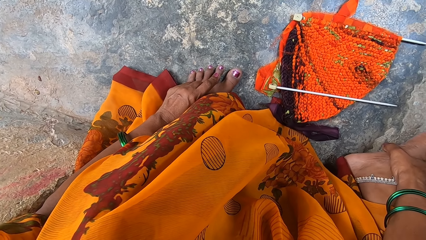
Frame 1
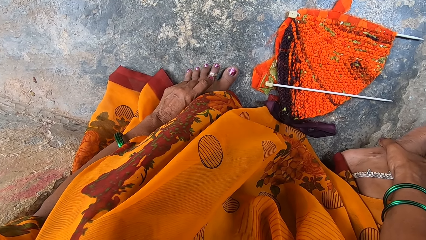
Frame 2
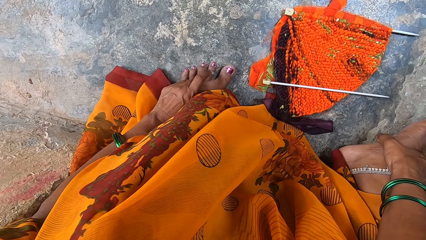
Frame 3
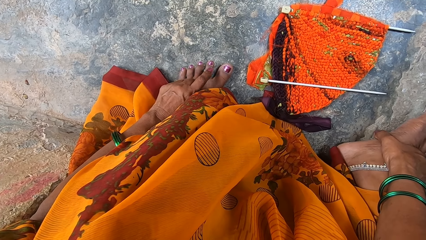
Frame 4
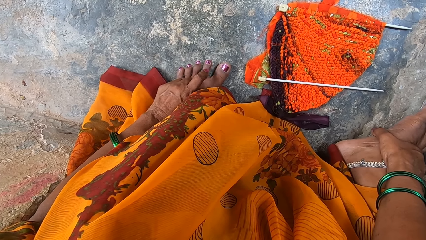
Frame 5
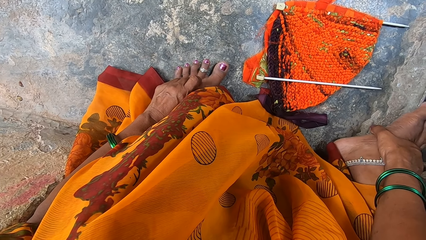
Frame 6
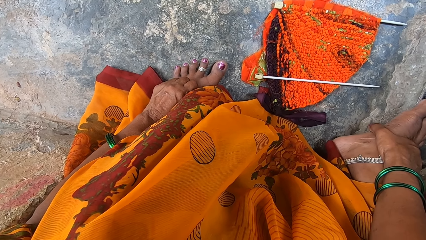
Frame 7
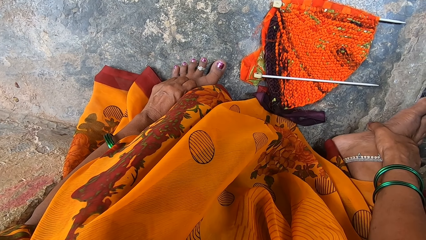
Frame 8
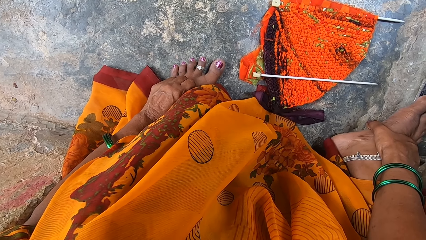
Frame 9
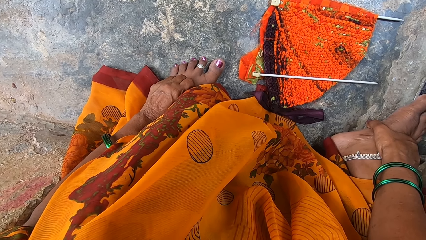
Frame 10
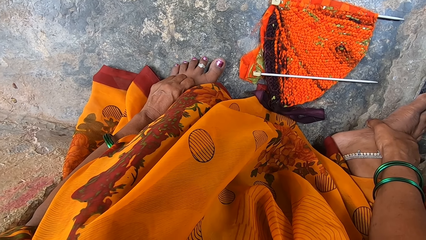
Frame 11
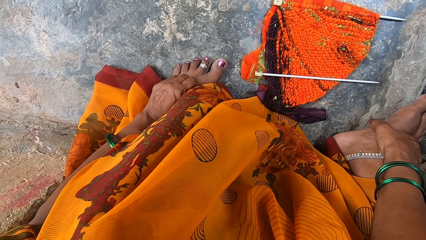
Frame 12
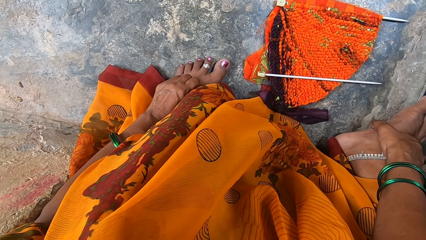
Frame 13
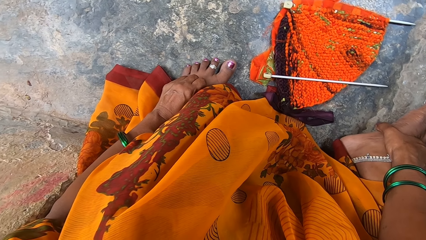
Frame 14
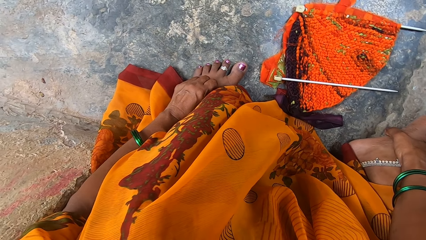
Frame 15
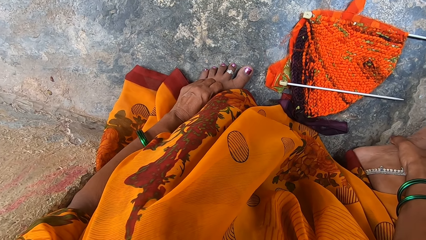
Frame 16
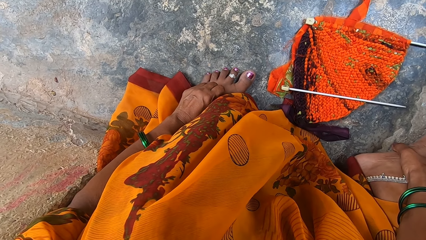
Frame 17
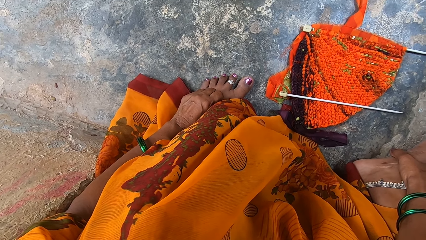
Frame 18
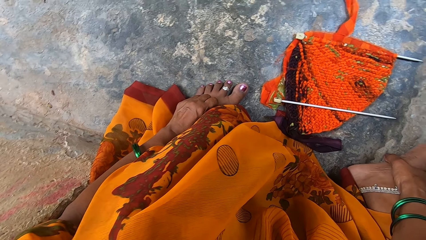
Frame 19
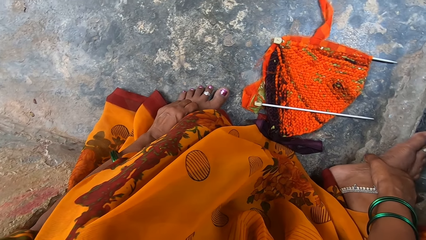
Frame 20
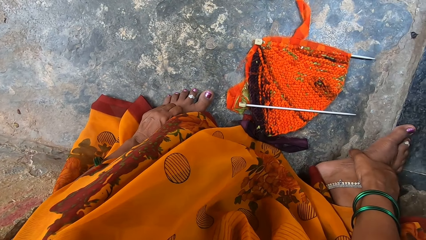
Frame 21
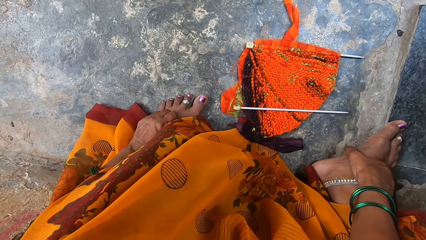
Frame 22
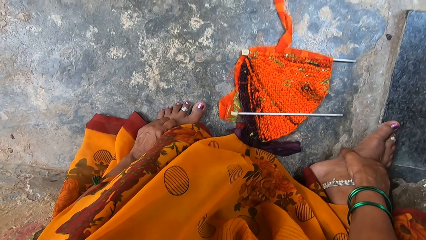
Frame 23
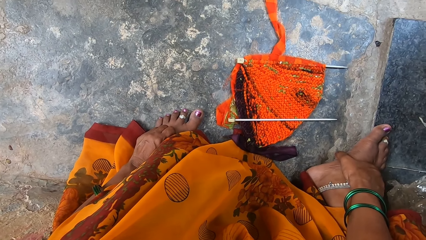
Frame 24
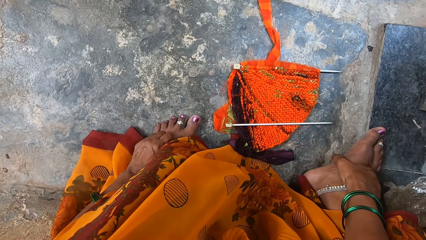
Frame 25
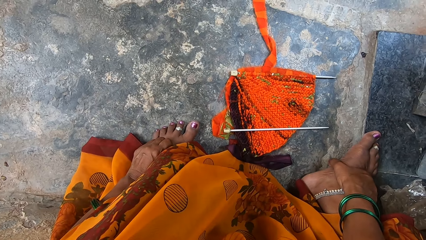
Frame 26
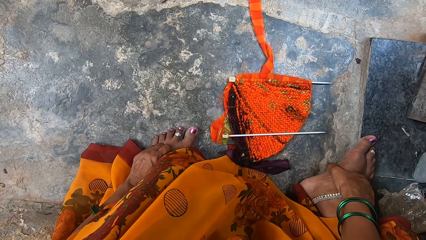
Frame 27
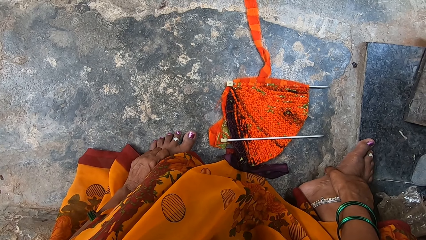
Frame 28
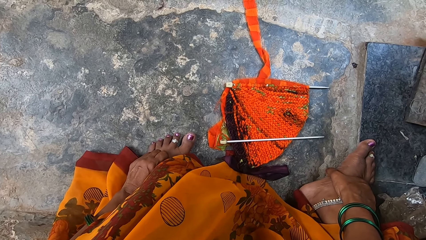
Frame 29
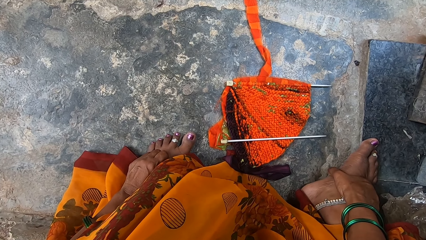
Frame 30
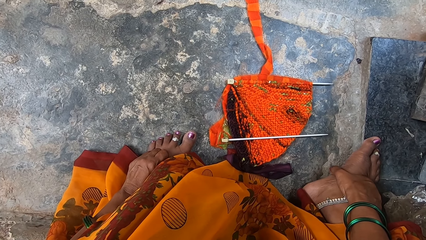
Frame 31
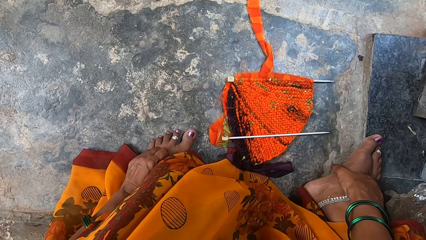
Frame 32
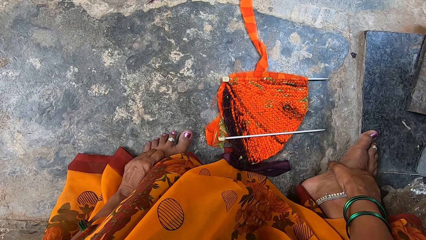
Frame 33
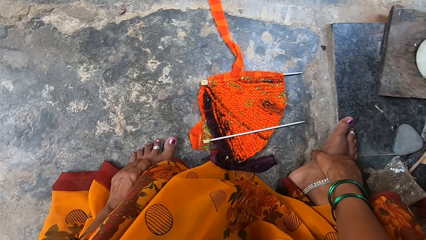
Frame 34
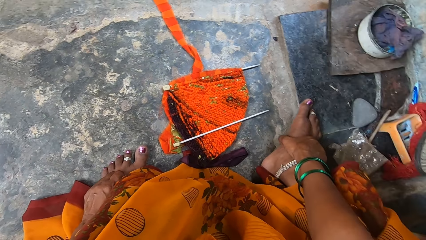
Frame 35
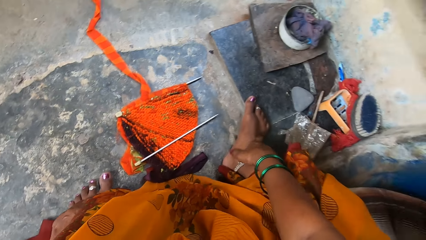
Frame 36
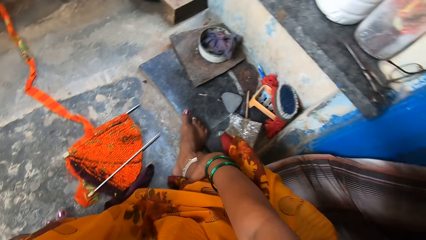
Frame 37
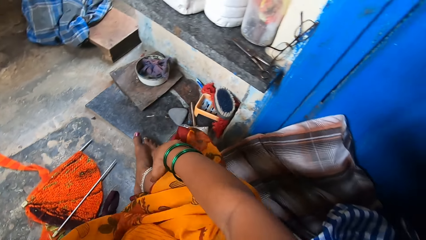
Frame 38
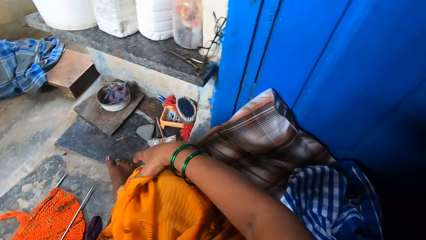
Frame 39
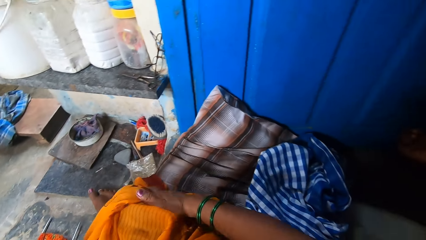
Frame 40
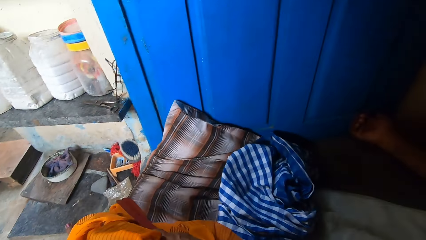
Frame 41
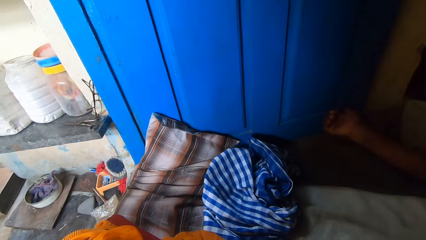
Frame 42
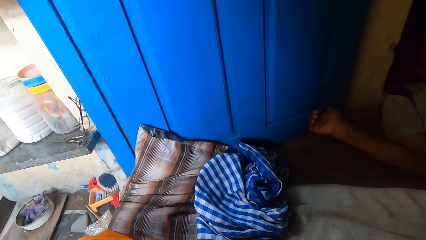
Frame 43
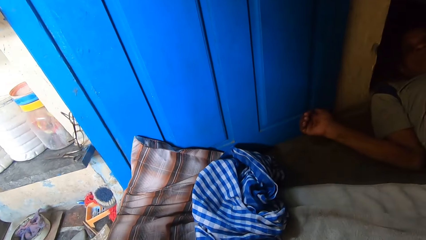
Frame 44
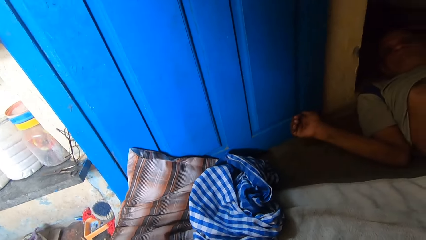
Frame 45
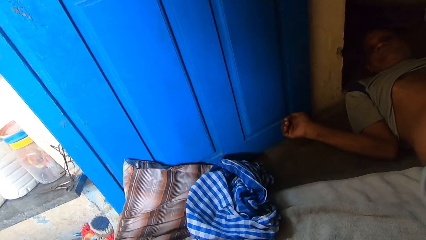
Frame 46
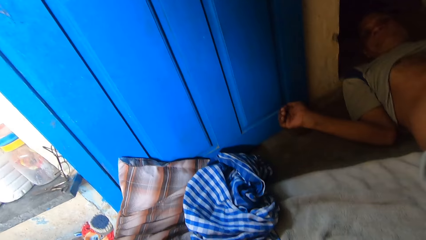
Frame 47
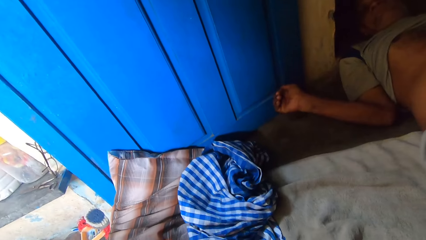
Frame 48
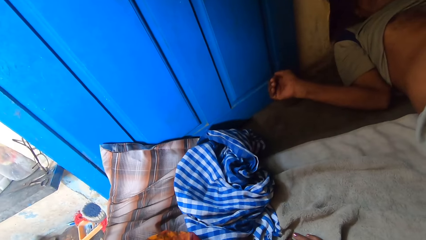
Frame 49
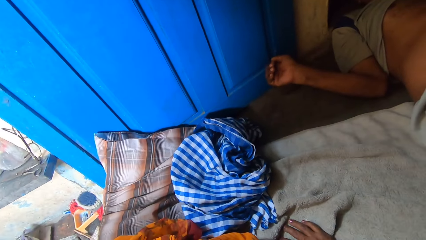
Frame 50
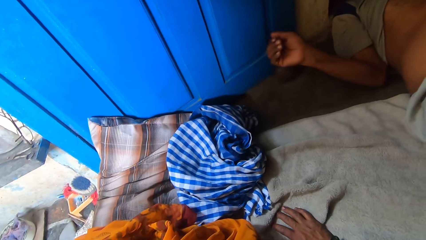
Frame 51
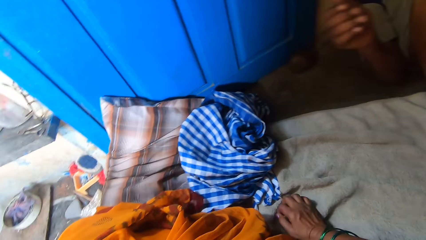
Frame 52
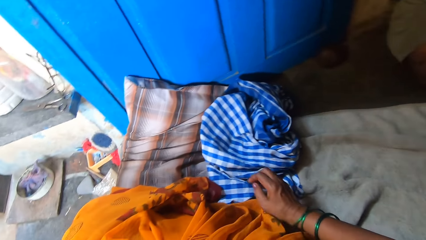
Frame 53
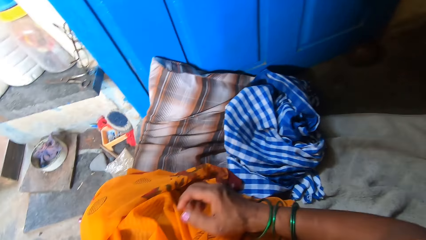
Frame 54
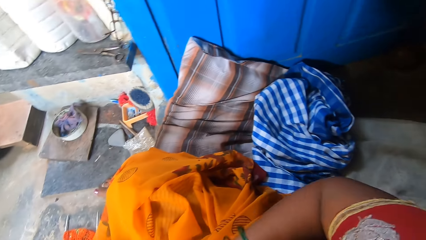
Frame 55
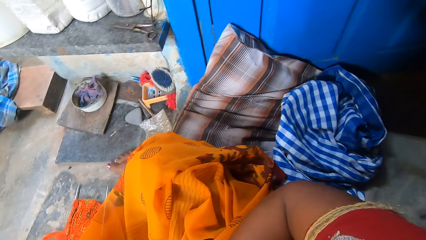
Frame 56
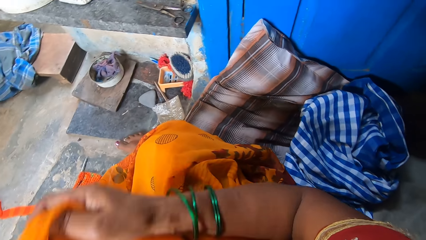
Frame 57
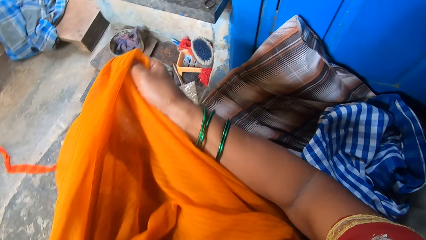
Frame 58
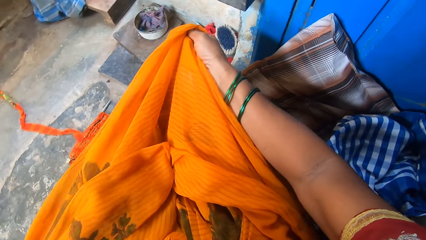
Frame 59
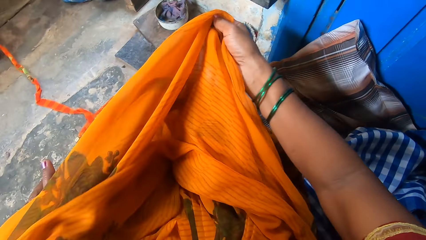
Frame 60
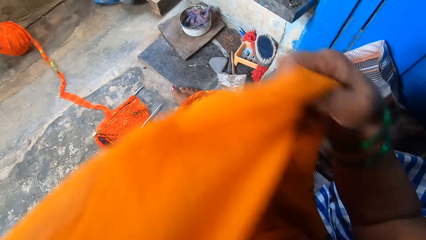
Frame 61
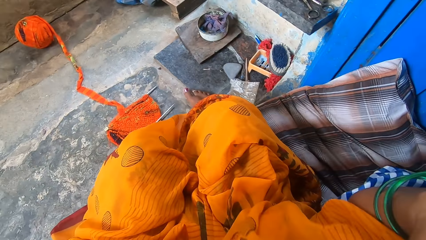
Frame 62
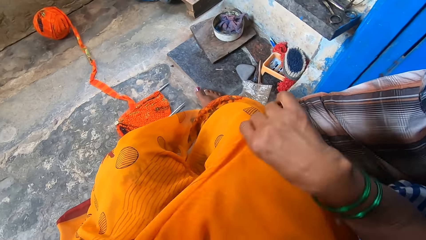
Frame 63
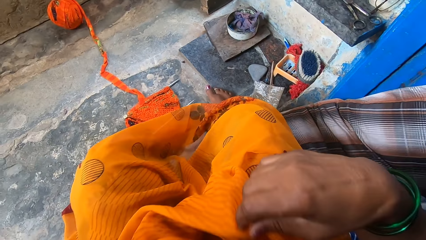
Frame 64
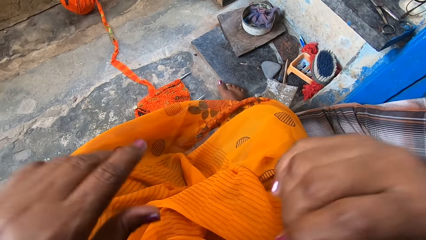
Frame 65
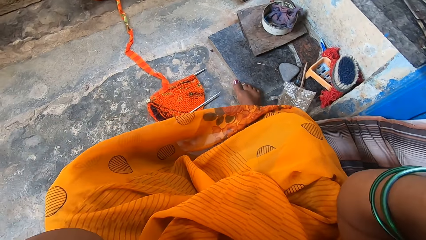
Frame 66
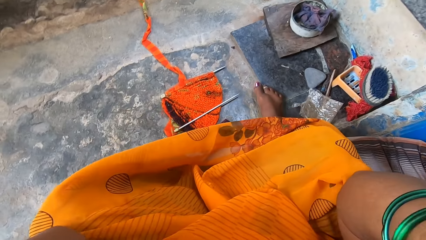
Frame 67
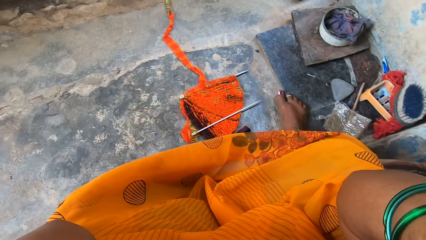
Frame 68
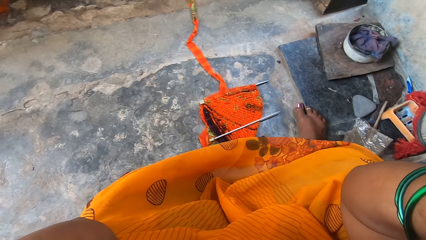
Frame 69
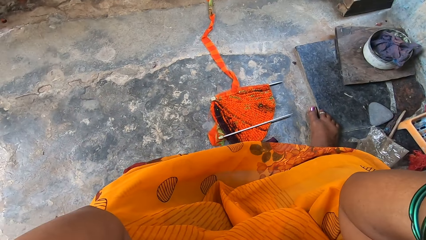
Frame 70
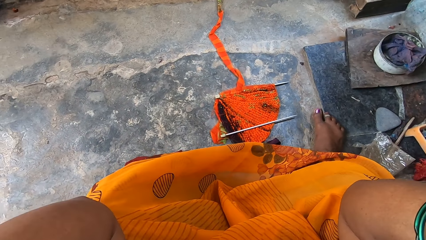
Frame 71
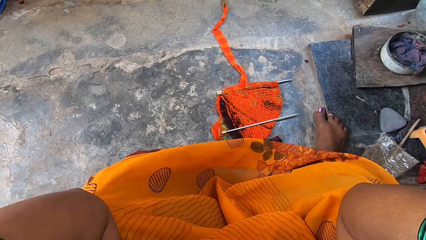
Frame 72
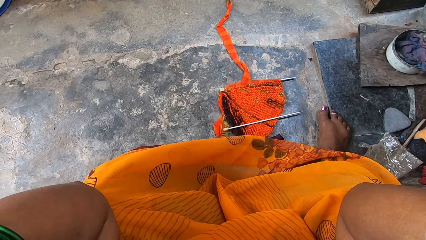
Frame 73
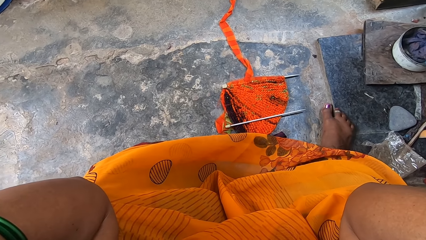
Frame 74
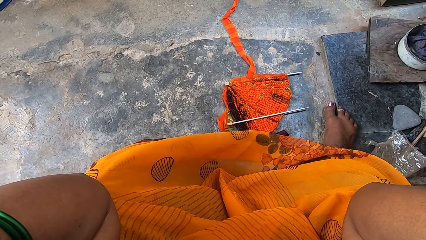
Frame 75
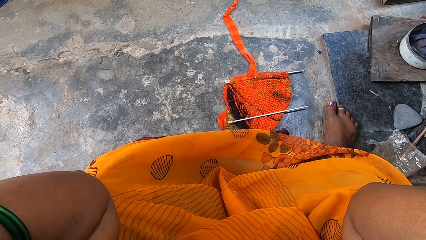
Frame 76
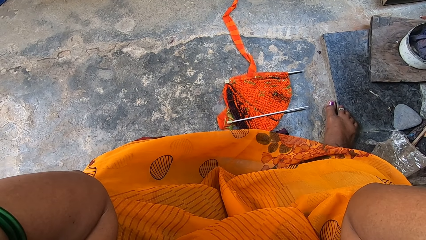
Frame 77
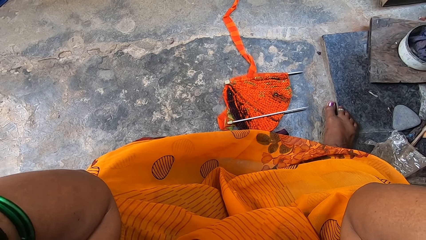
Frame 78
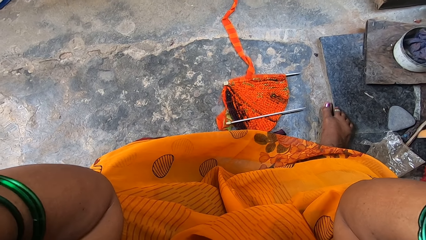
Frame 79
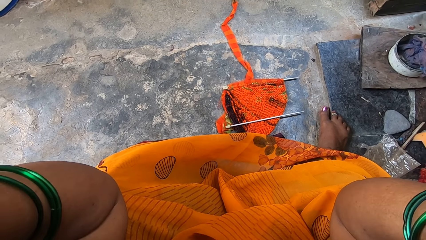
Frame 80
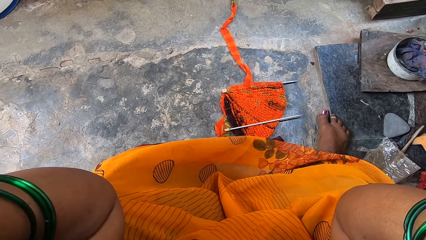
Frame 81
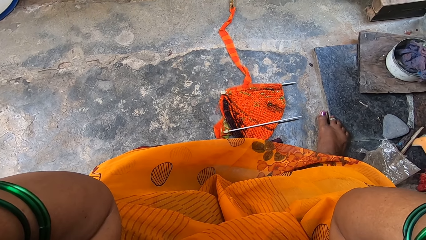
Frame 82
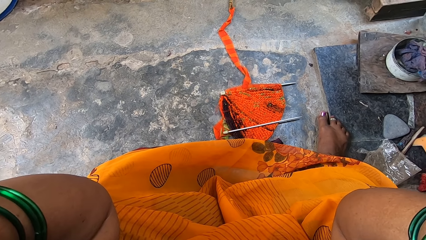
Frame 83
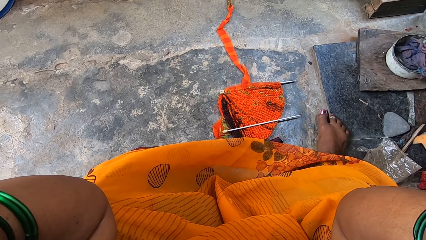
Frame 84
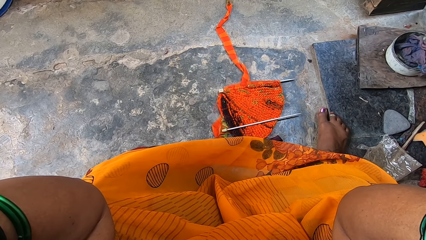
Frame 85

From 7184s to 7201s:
The camera wearer touches a ring on her toe. She looks around. She turns to a man. The man lies behind the camera wearer. The man raises his right hand. The camera wearer turns to a fabric. She touches her scarf. She lifts the fabric. She places the fabric on her lap. She touches something.
